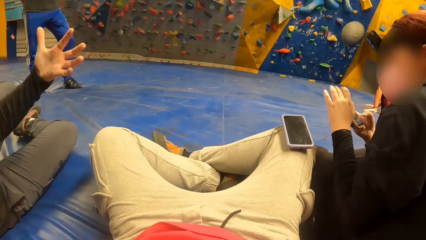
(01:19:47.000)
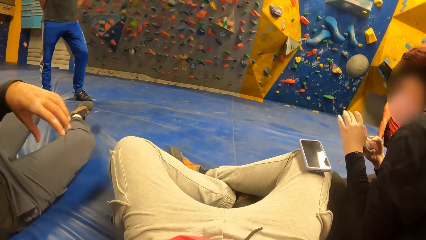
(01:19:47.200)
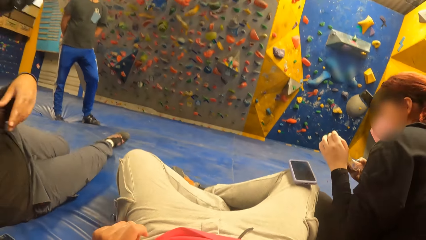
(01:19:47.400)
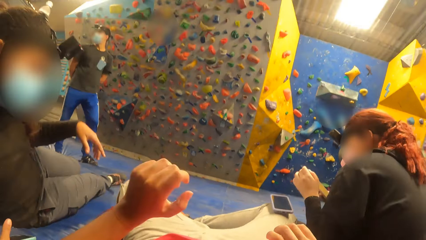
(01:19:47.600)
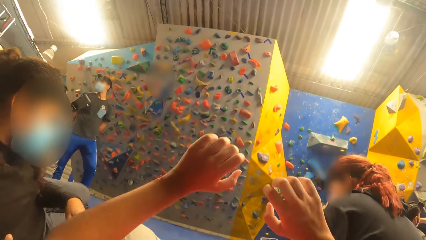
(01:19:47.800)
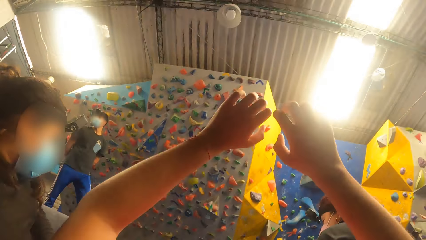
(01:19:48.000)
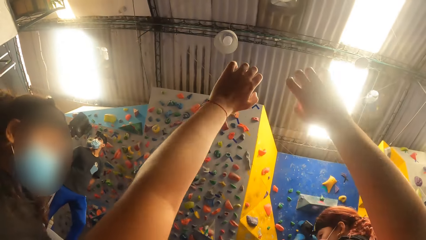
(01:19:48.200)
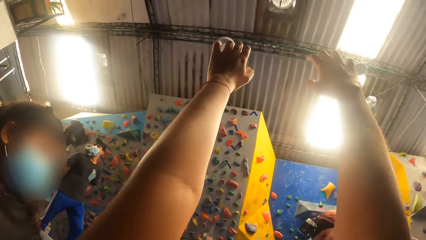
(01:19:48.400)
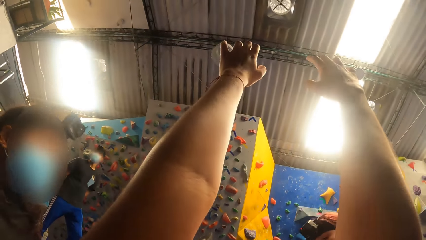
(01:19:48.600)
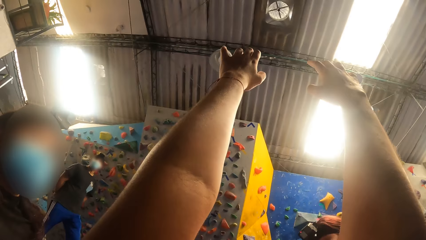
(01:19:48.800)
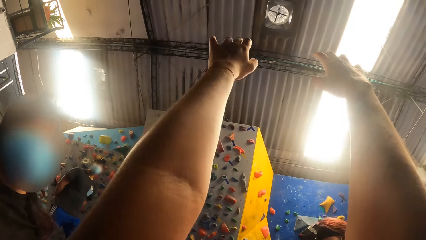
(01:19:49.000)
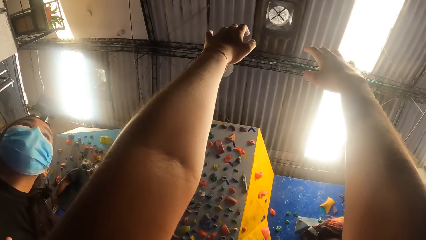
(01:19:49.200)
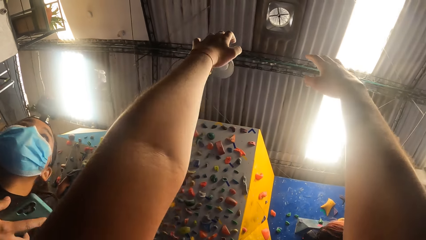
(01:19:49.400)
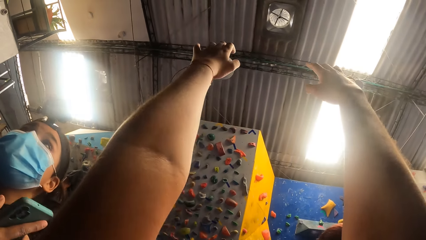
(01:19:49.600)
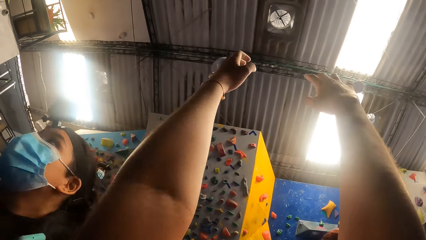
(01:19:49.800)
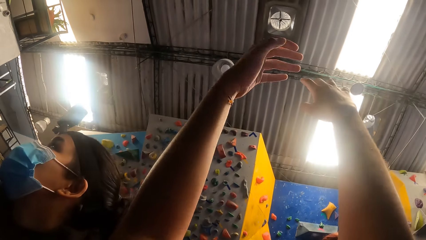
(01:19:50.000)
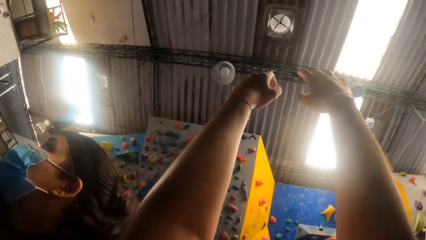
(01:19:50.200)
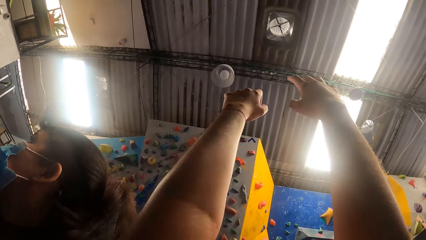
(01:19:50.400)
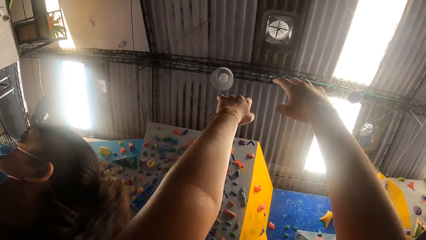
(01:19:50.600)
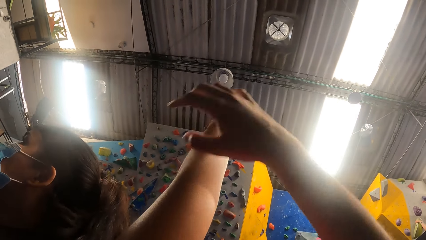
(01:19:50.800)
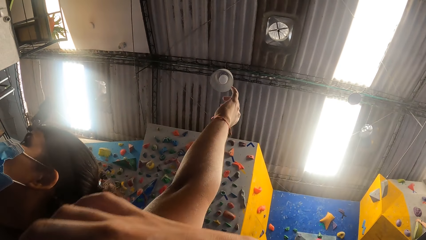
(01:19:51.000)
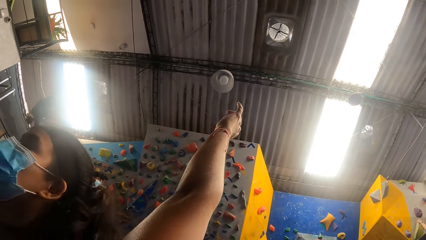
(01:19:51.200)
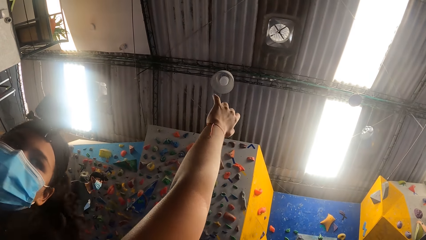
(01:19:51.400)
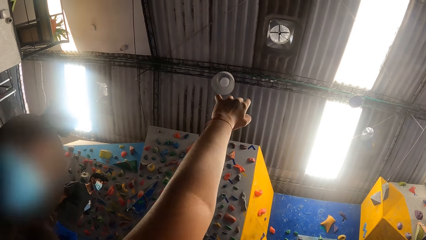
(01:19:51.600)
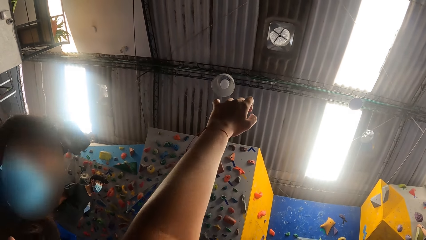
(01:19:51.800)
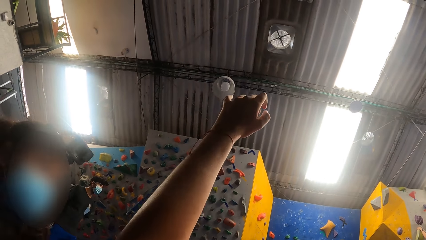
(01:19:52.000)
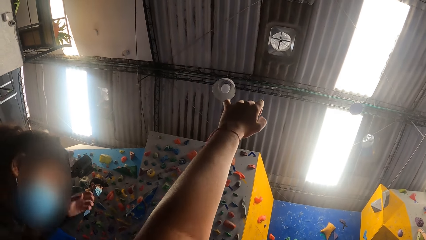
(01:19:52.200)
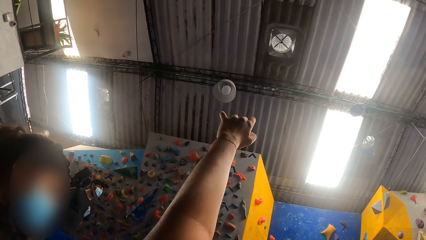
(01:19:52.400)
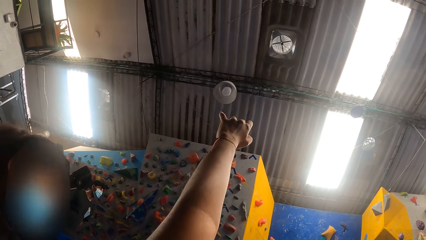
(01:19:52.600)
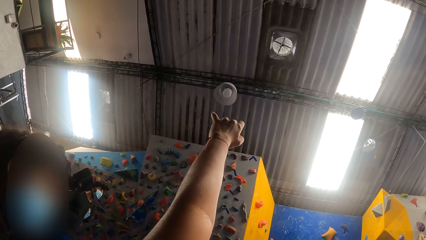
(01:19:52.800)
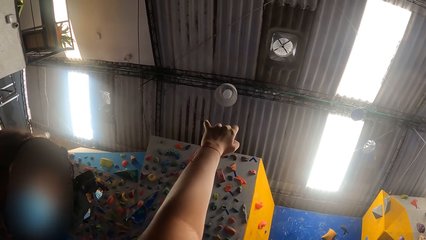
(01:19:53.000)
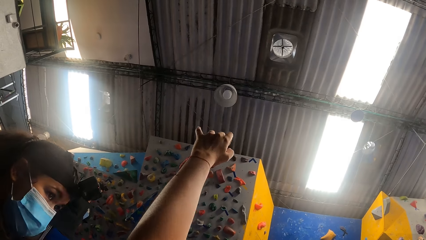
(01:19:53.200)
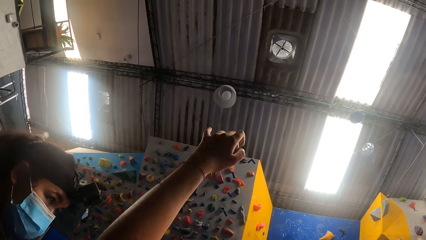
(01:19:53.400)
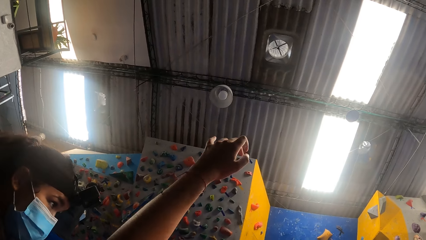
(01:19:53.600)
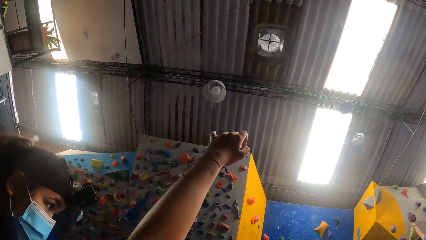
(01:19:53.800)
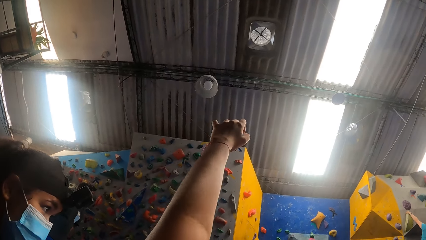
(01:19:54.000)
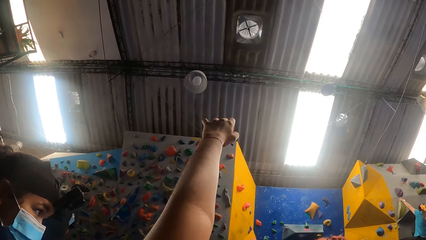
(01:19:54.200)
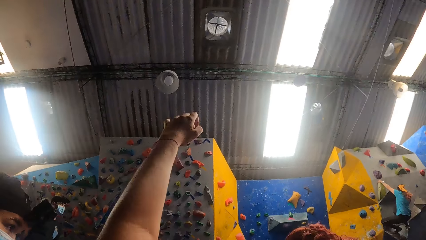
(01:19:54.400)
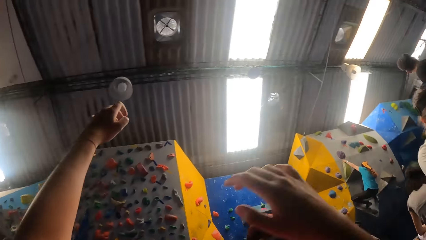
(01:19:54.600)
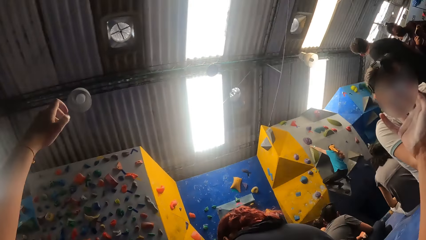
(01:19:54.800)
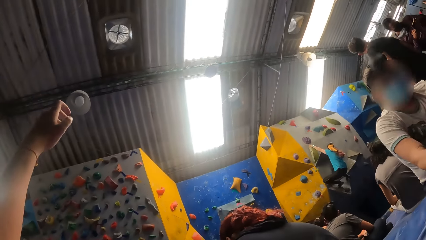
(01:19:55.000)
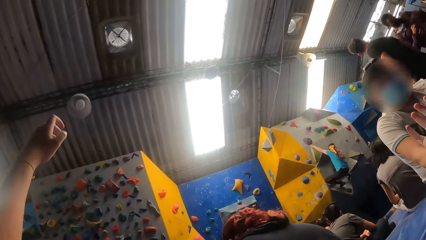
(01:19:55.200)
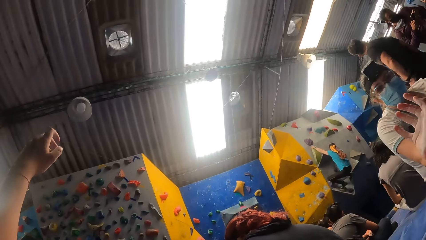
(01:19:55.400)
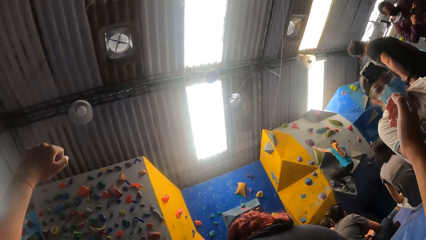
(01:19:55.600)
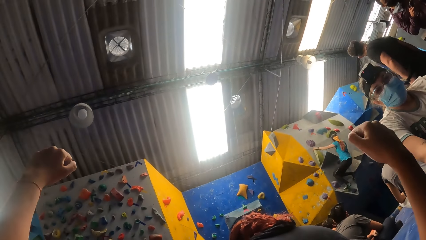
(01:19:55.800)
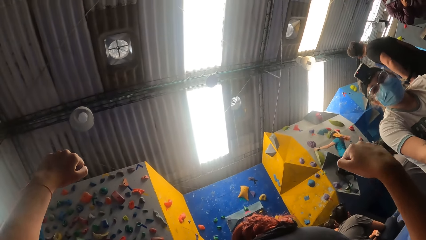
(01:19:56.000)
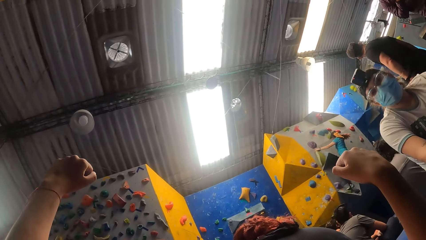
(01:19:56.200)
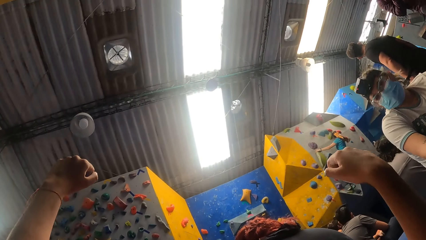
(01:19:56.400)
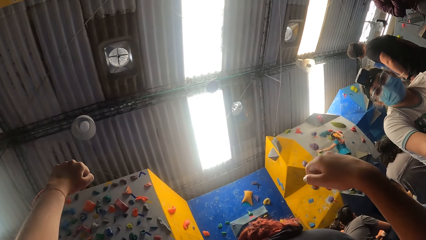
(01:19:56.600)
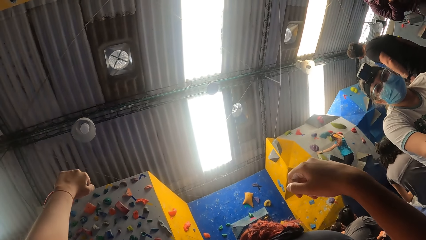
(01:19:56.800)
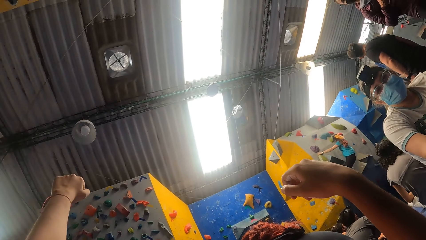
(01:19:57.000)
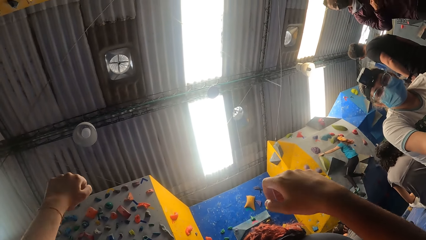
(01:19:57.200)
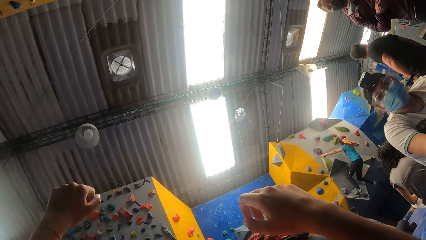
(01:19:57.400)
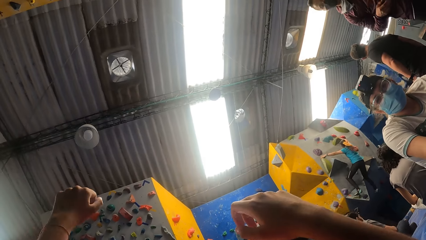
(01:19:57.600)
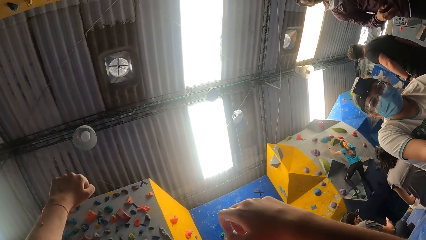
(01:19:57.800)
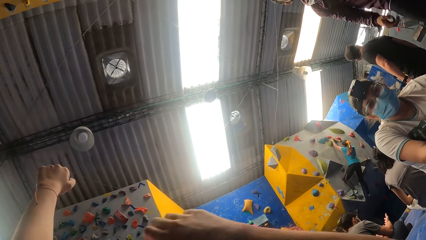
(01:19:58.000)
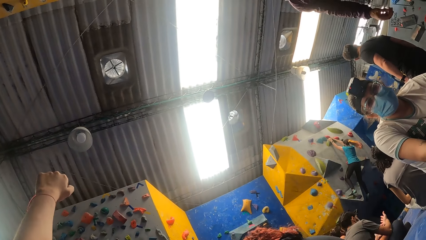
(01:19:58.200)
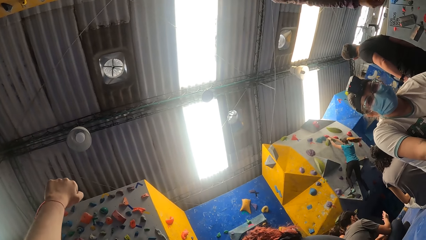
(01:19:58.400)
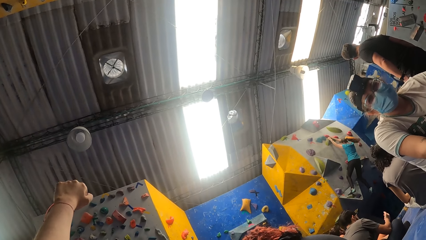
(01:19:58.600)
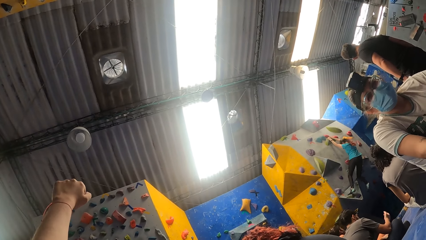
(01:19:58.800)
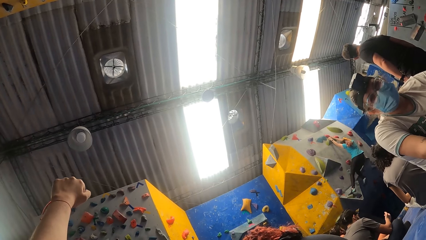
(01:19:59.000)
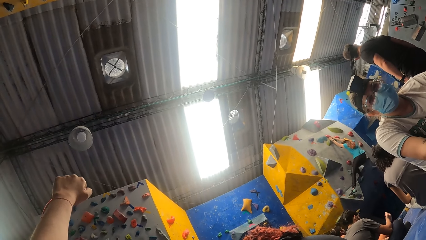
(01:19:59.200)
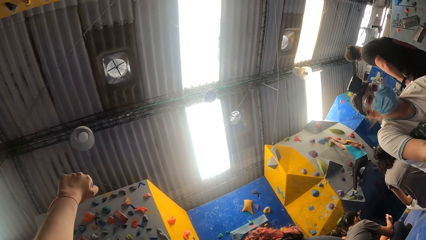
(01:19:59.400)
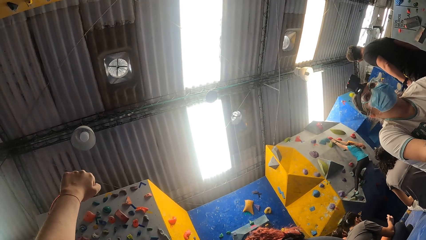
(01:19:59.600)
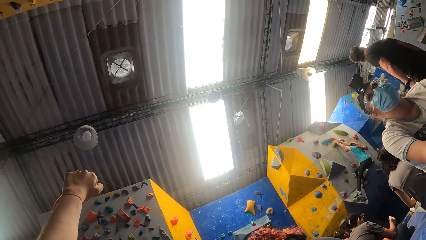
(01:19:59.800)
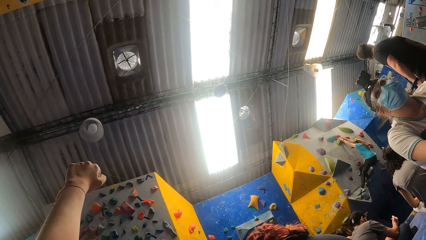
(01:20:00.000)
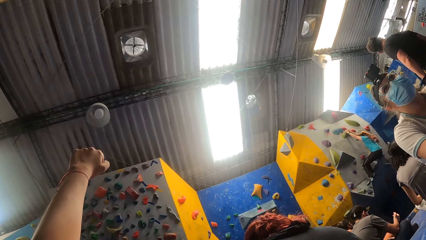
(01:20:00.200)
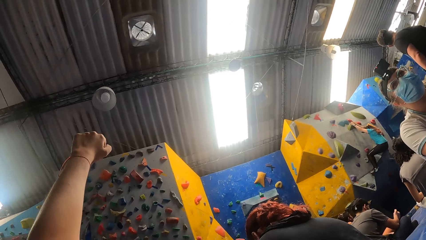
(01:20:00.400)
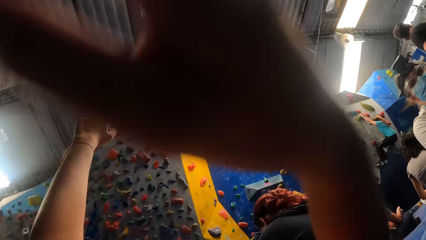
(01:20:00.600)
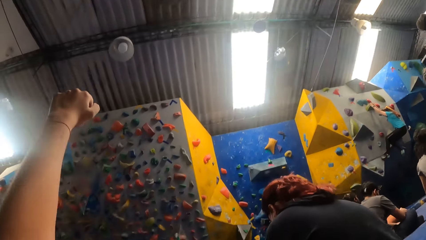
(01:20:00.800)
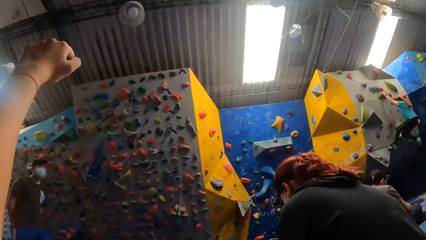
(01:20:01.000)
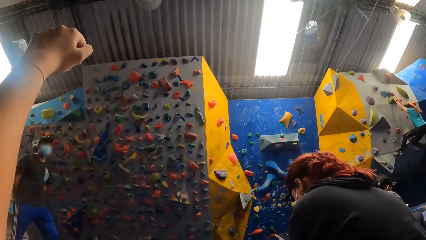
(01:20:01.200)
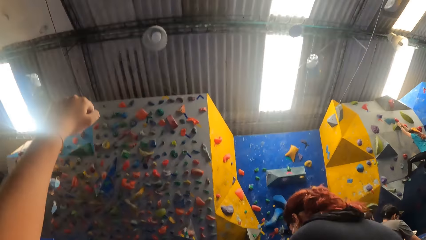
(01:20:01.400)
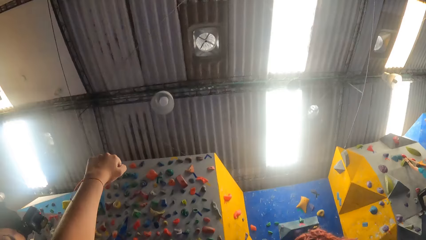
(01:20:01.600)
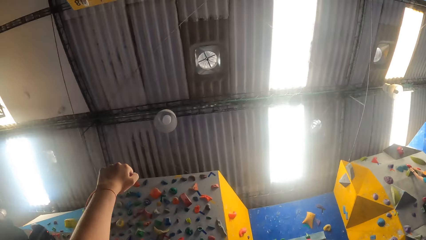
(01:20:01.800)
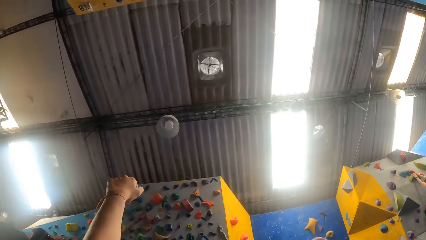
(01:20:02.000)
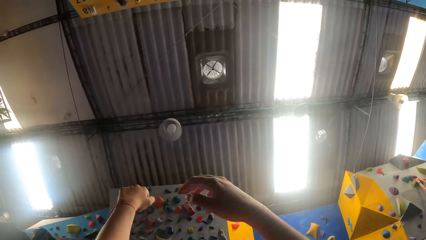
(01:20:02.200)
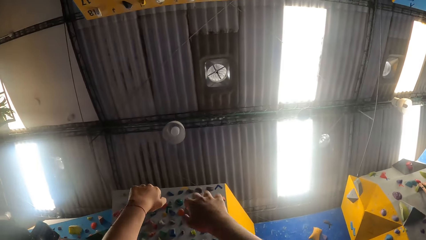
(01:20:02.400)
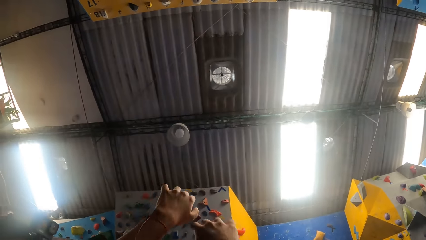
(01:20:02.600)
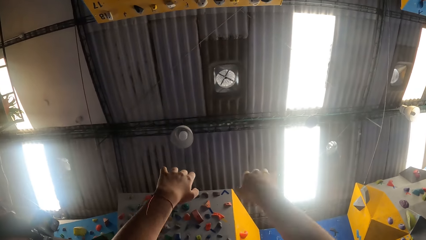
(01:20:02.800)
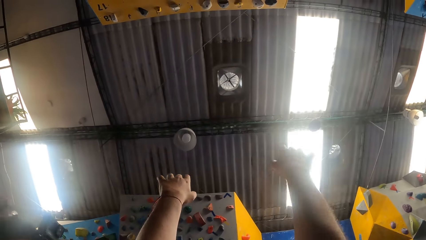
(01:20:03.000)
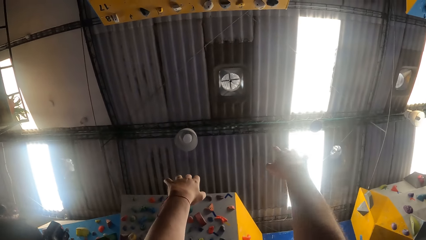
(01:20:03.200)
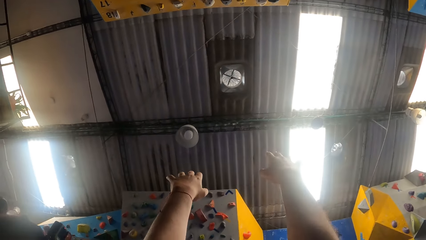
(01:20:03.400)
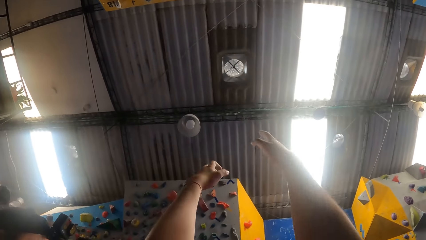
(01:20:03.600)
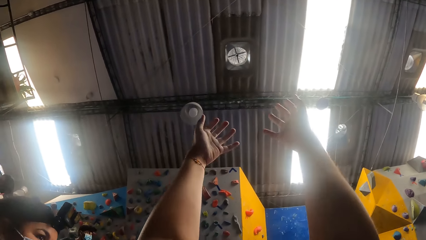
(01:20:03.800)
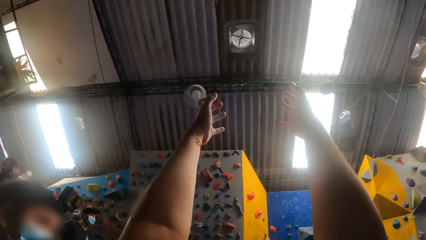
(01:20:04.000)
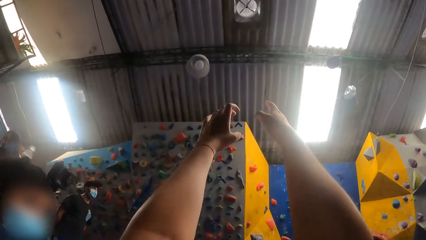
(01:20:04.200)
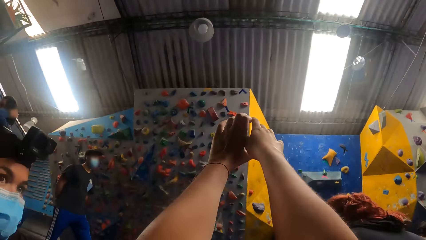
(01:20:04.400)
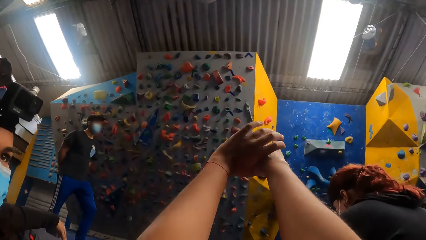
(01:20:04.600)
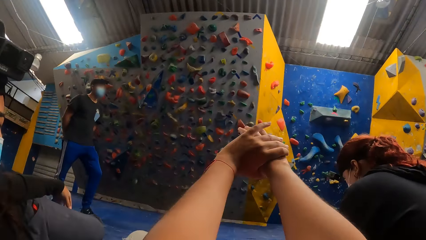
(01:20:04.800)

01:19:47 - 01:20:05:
The camera wearer stretches her arms. A person looks around. The camera wearer stretches her arms. She looks at another person. She stretches her arms.
